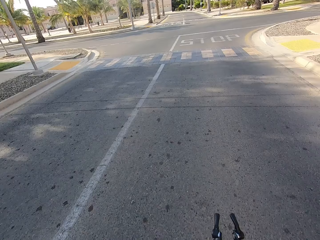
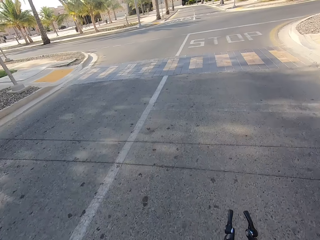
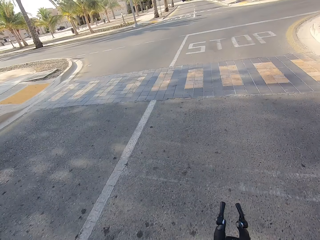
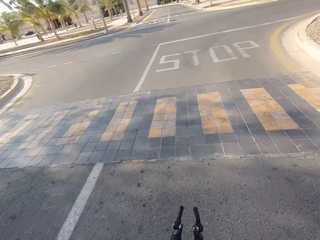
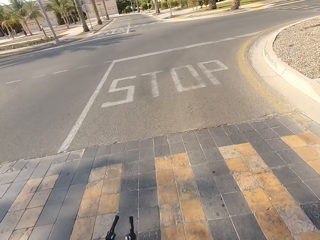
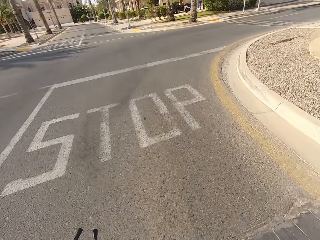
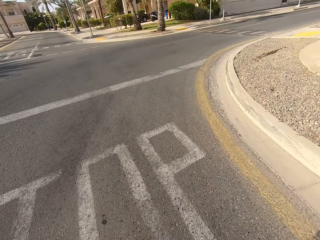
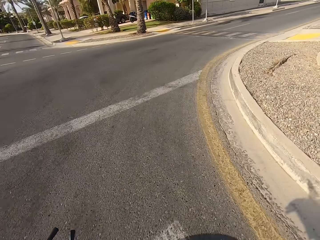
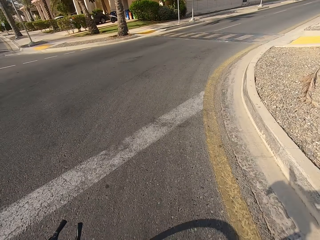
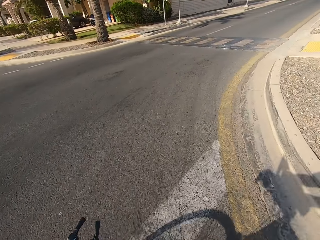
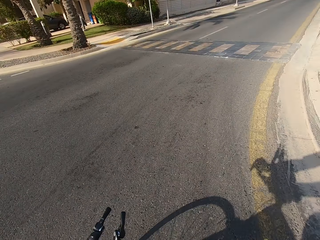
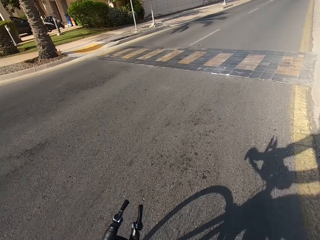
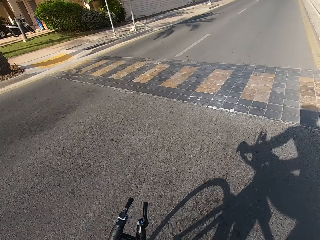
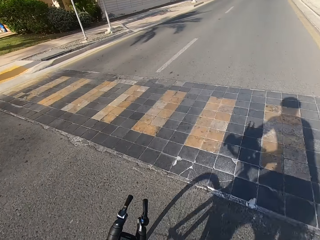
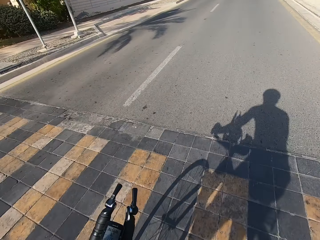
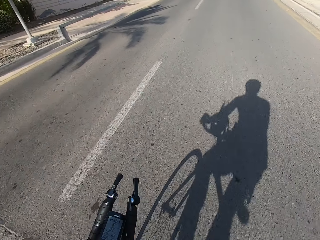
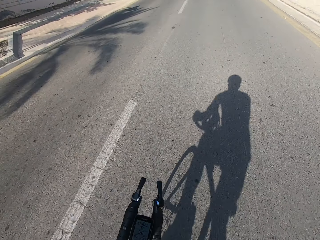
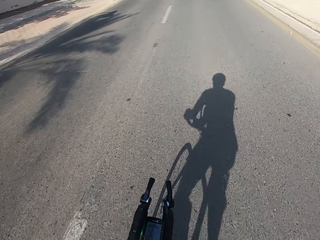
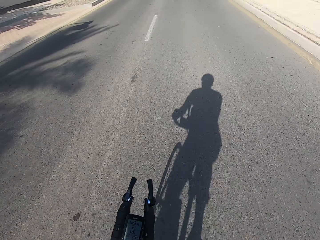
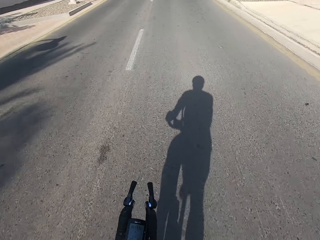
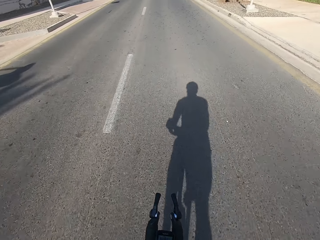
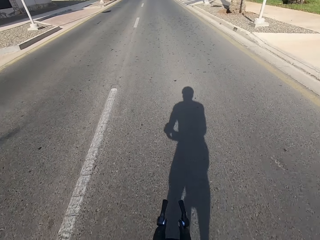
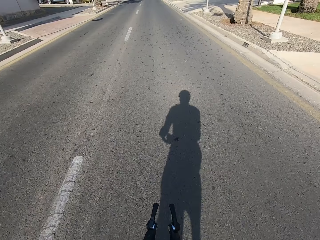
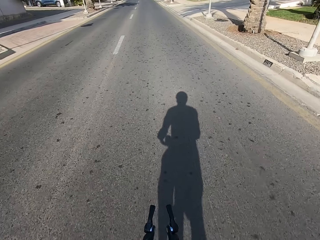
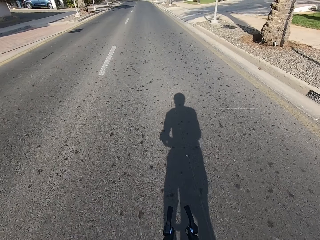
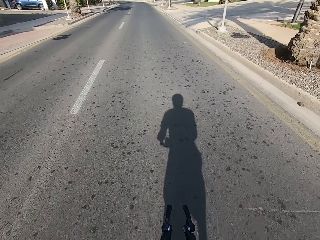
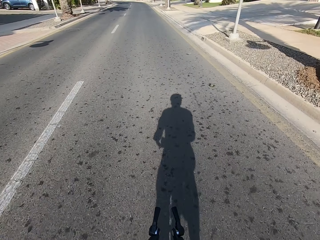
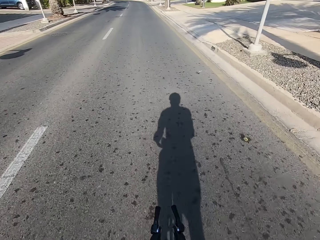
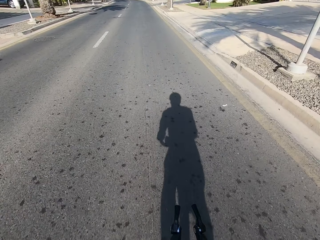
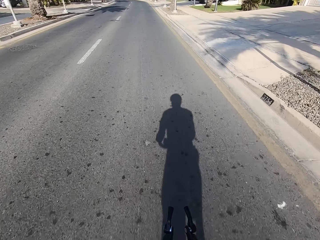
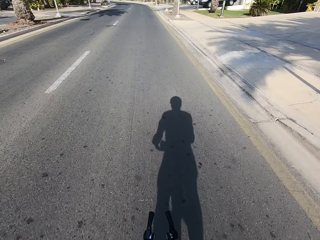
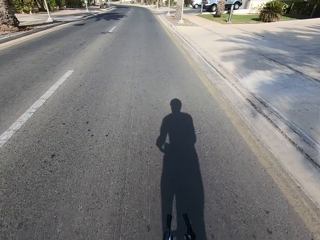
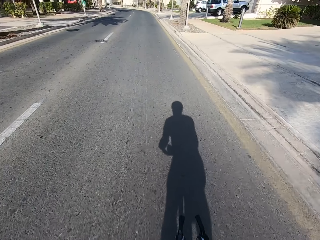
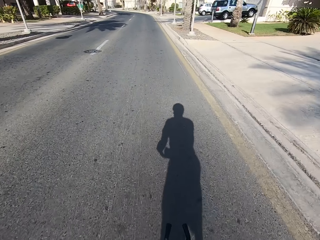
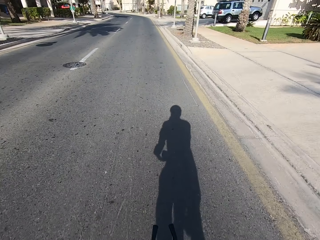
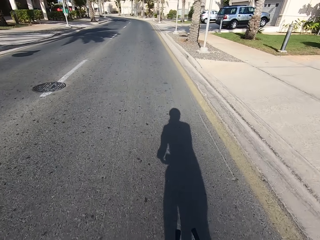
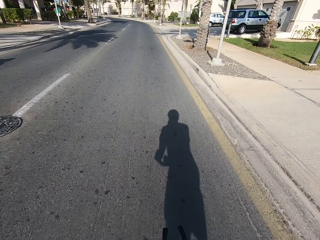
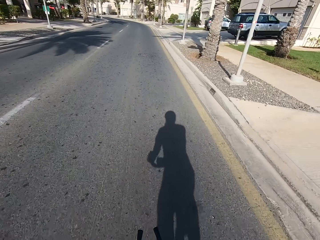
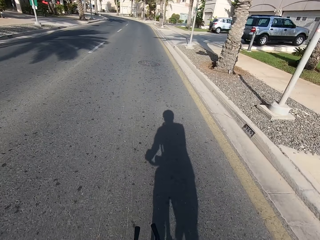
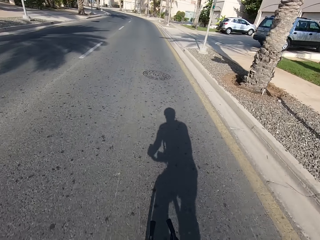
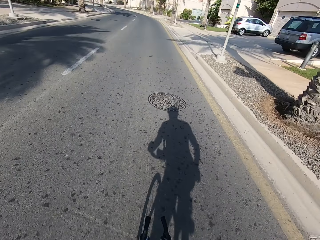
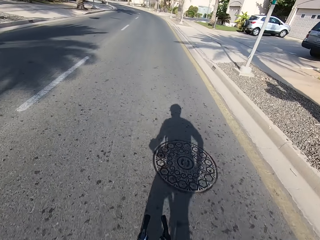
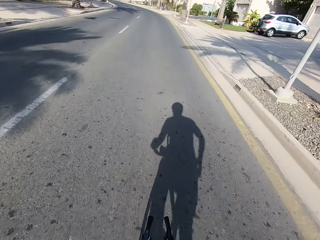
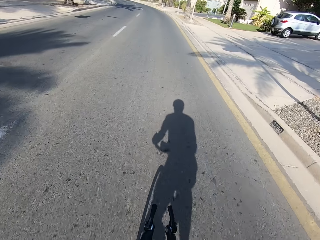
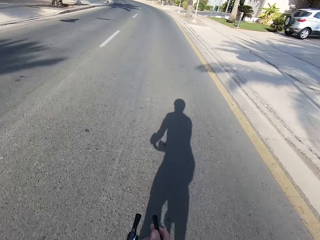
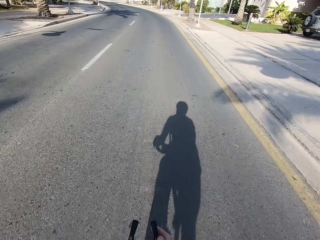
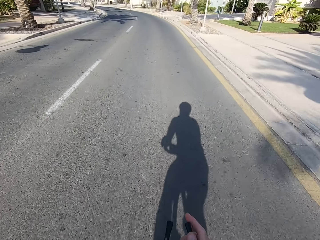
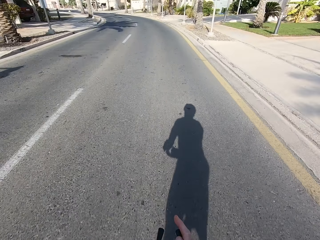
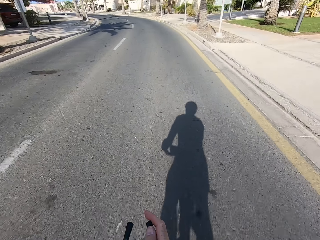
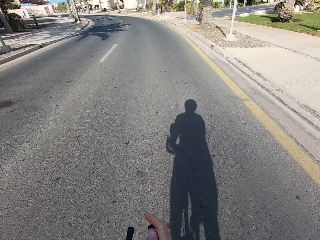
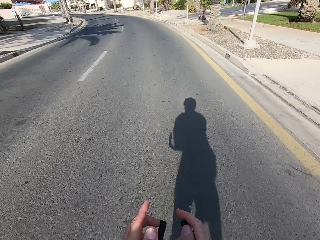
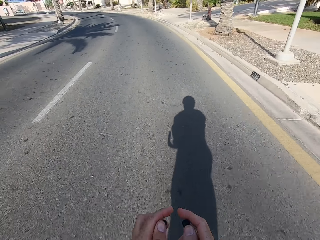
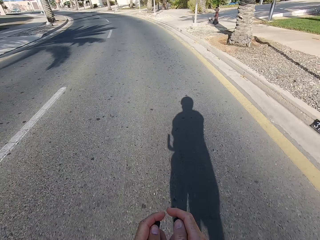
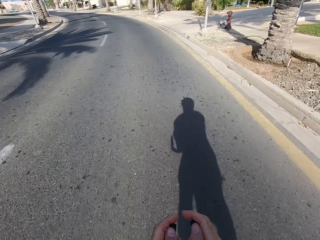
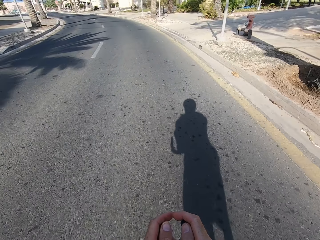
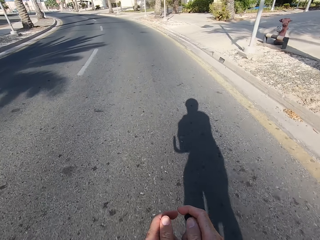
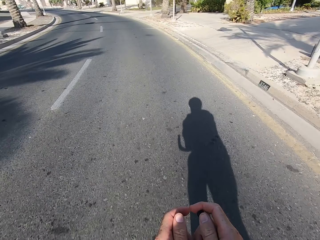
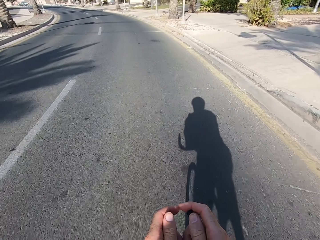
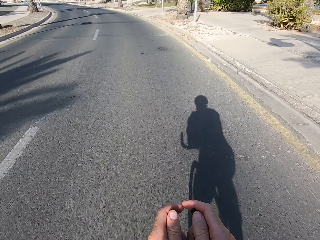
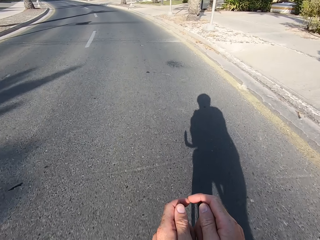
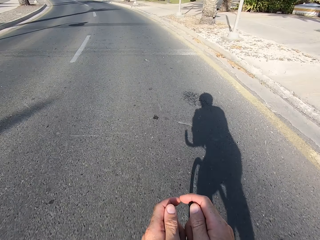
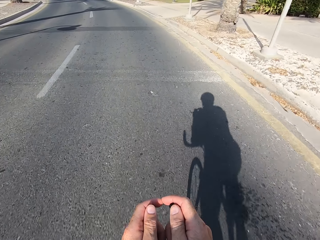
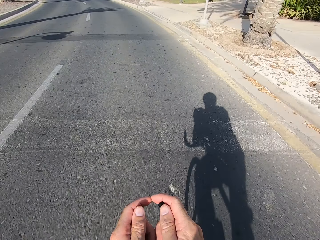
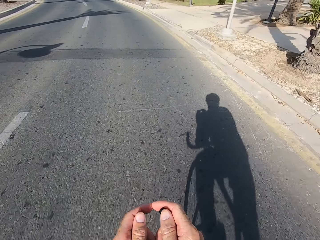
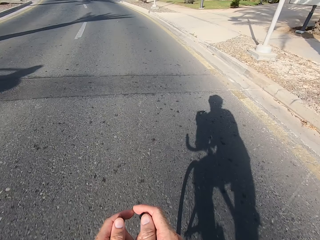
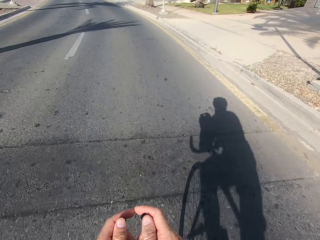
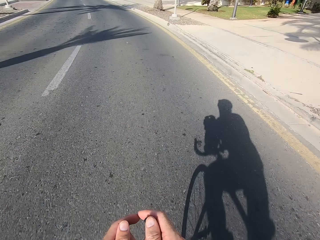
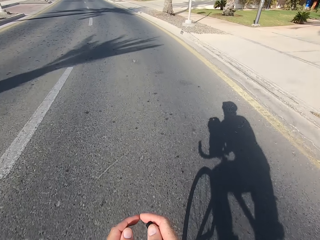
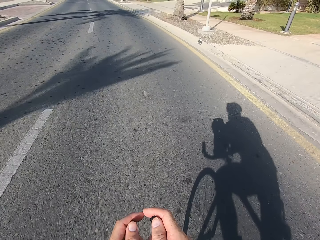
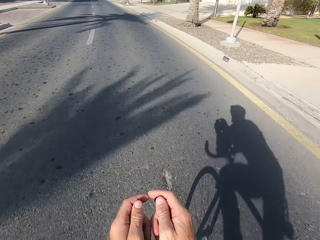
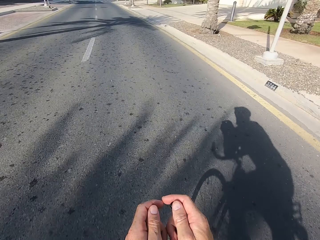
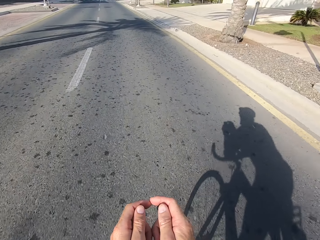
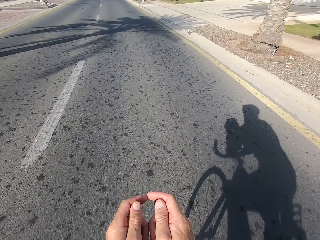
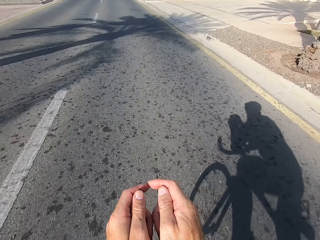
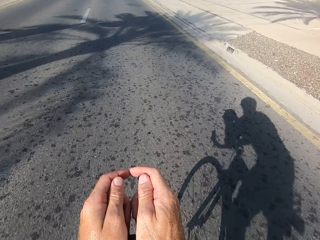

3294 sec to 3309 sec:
The camera wearer stares at the road. They cycle on the main road. They swing the right hand. They hold the bike rest handlebar. They swing the left hand. They hold the bike rest handlebar. They cycle on the main road.

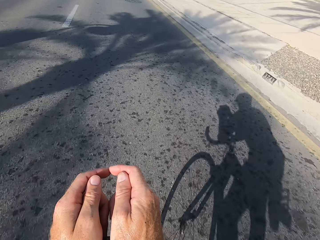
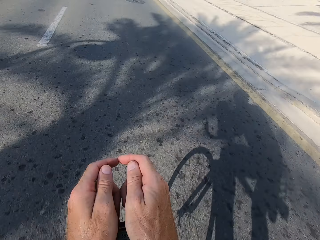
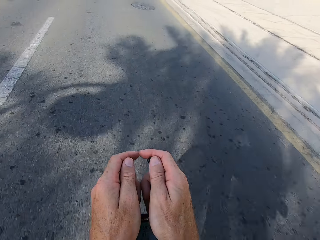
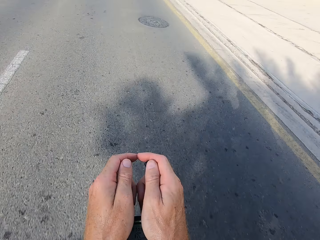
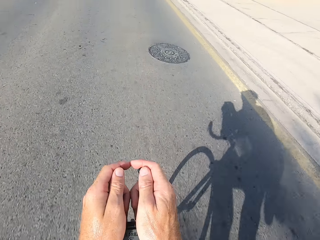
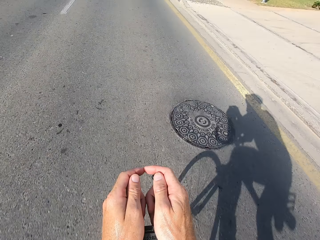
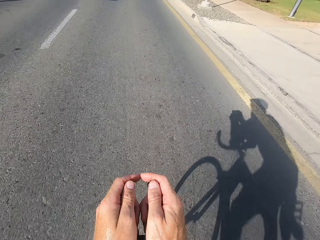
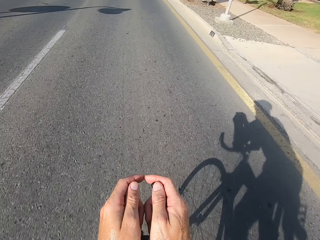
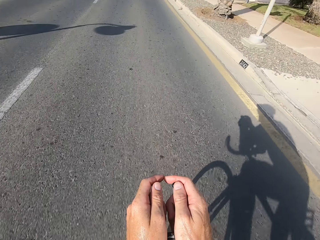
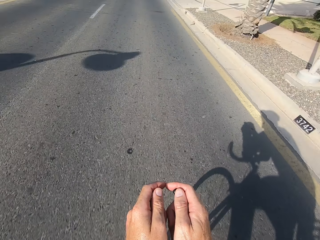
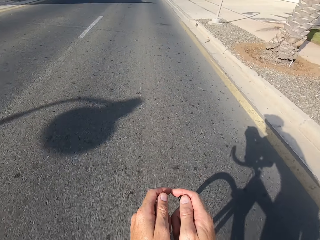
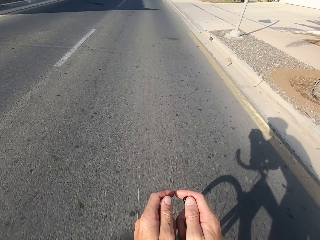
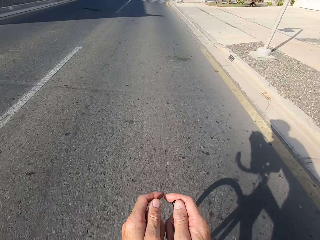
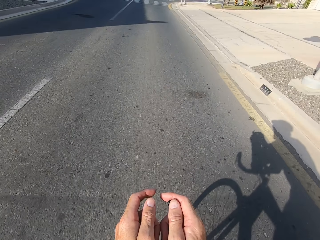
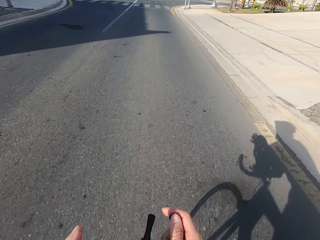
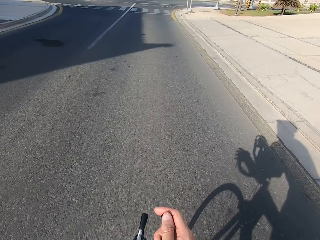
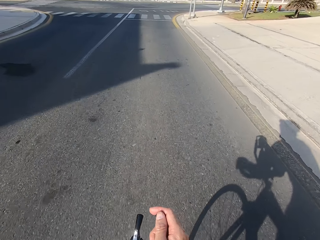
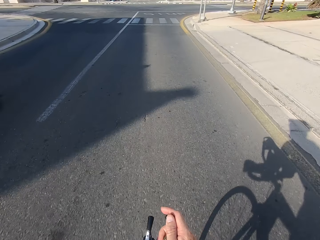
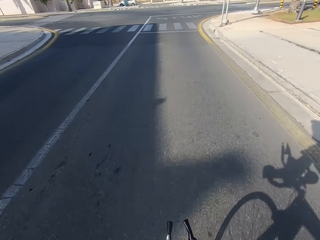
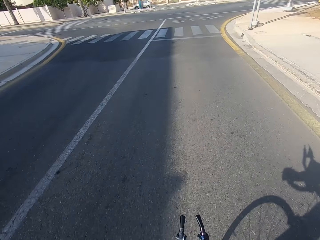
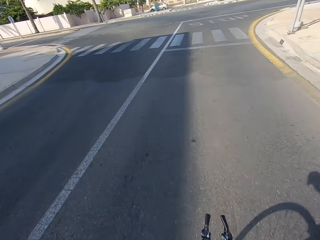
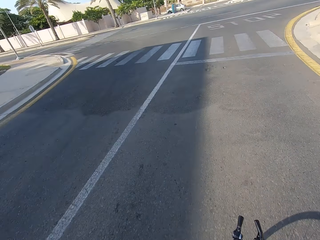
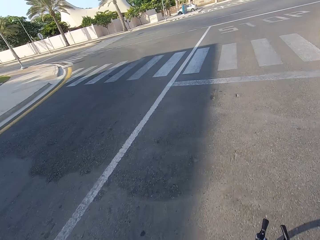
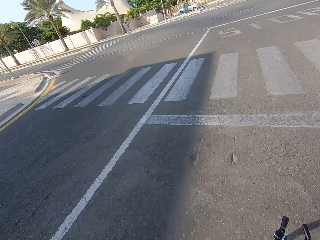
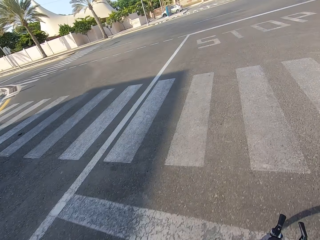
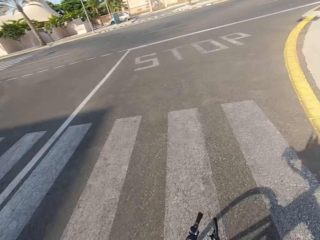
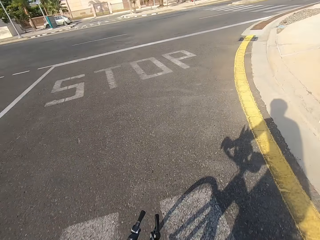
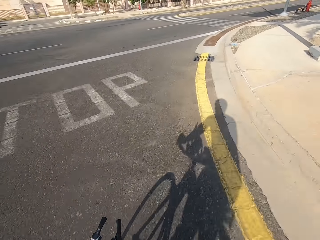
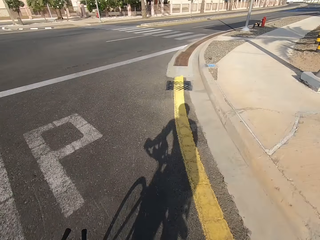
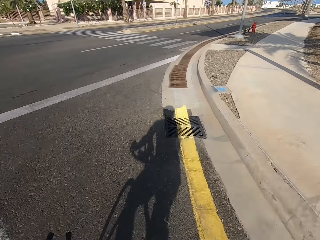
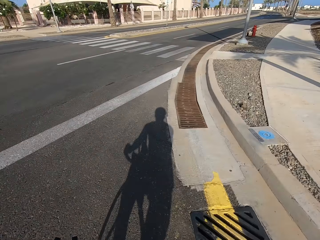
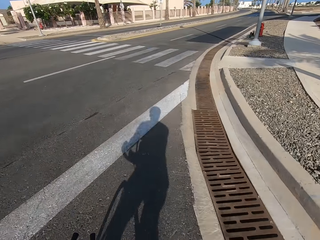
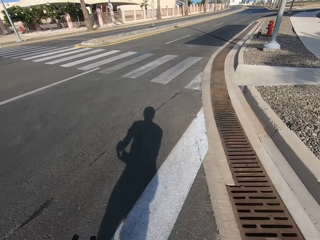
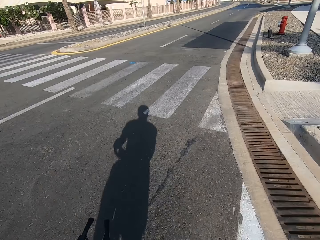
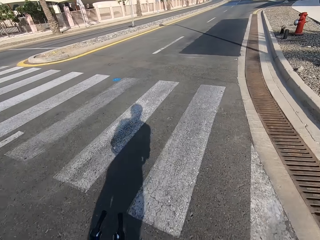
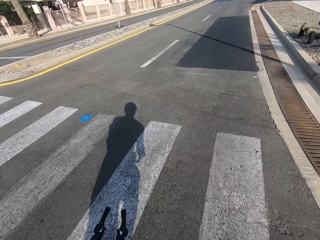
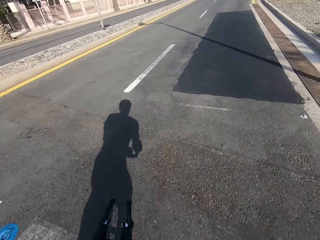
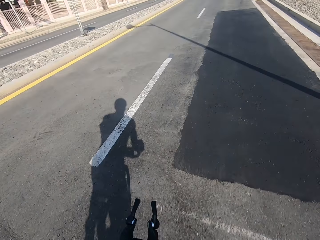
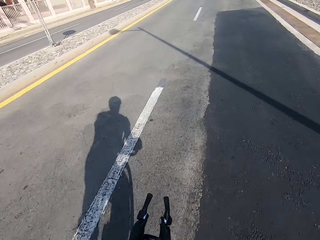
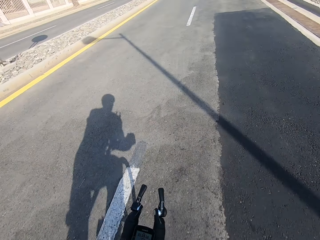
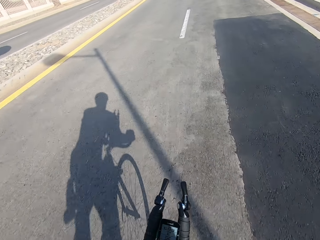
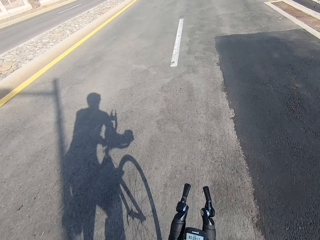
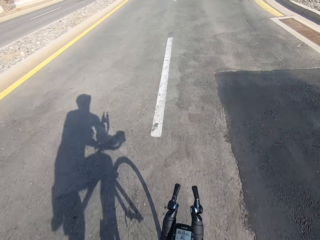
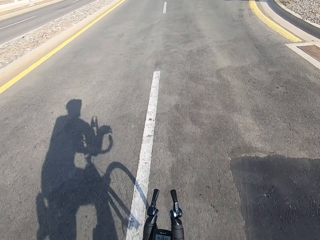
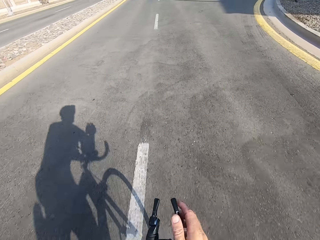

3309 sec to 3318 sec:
The camera wearer swings the left hand. They touch something. They swing the right hand. They touch something. They stare at the road. They cycle on the main road. They swing the right hand.
